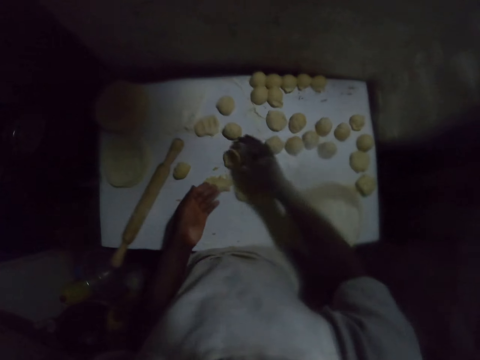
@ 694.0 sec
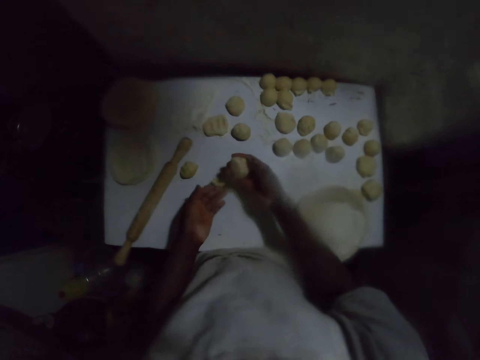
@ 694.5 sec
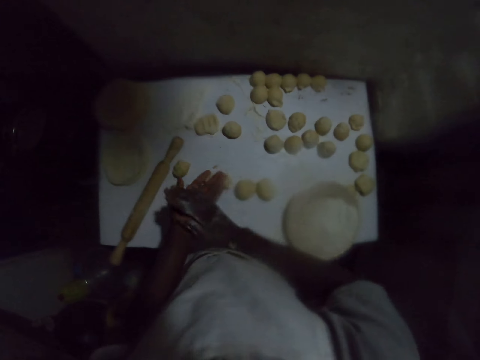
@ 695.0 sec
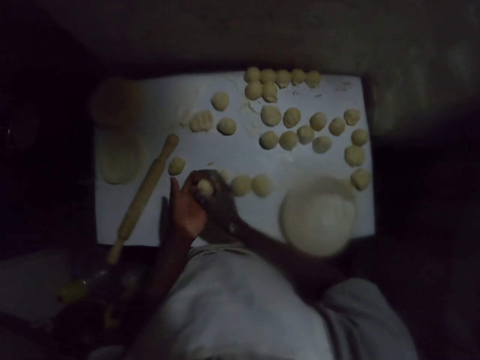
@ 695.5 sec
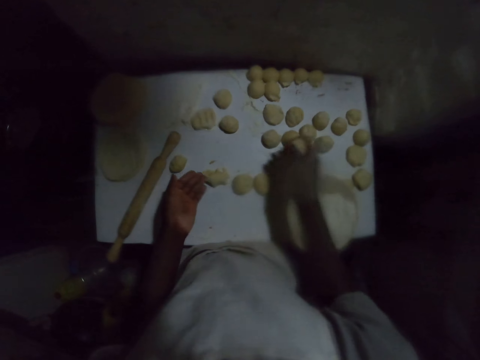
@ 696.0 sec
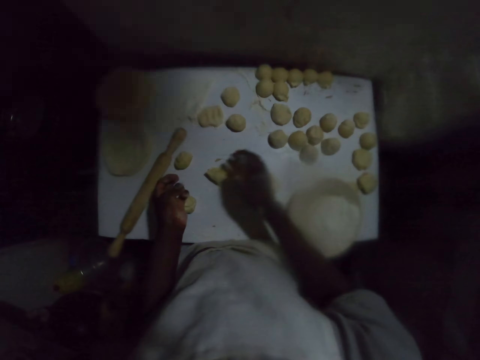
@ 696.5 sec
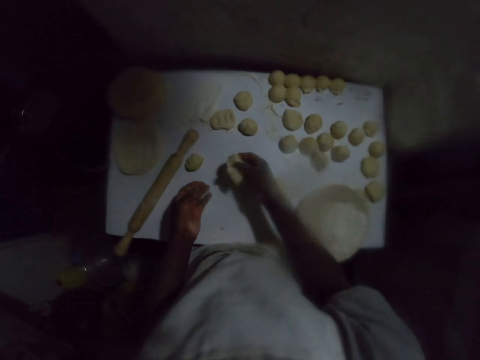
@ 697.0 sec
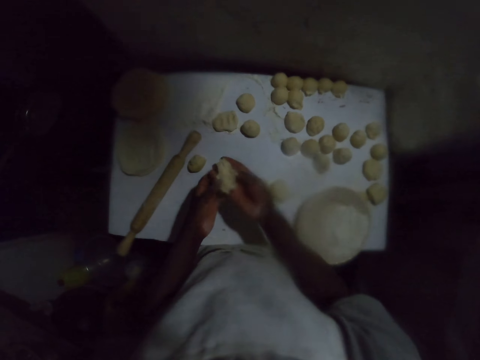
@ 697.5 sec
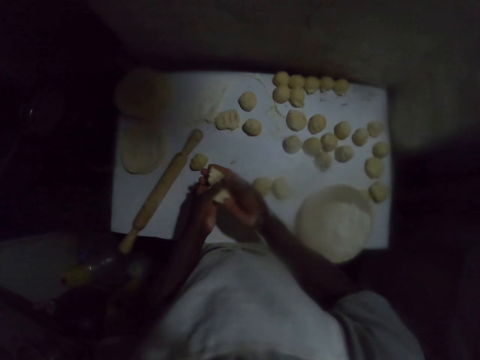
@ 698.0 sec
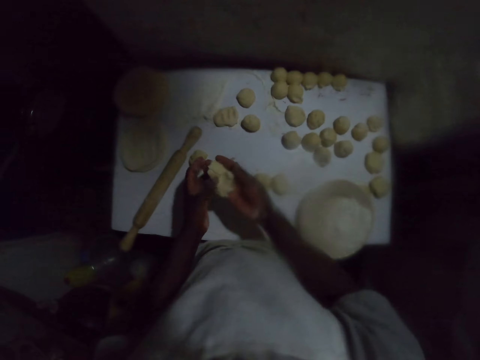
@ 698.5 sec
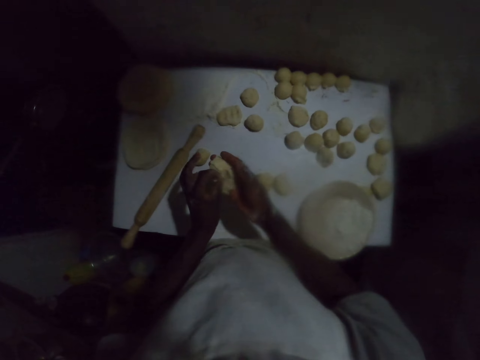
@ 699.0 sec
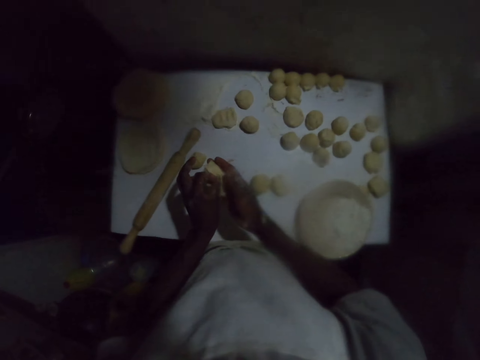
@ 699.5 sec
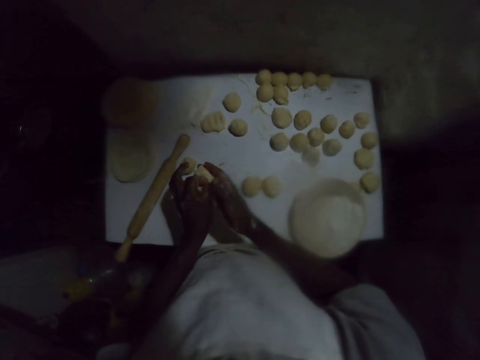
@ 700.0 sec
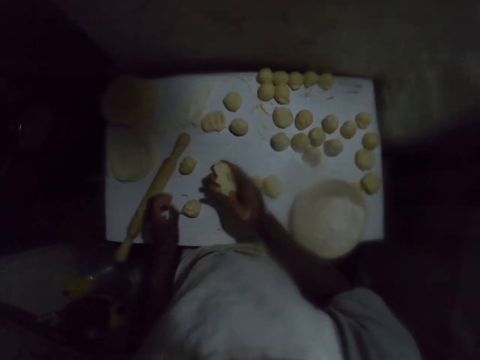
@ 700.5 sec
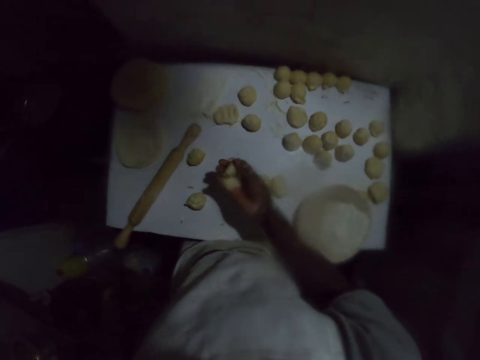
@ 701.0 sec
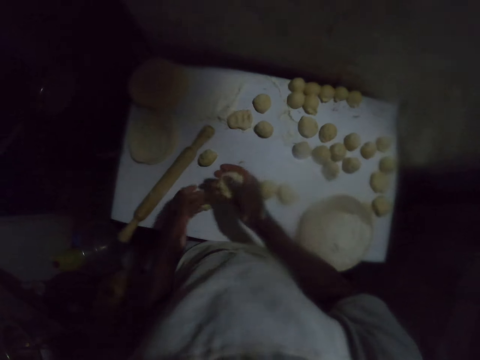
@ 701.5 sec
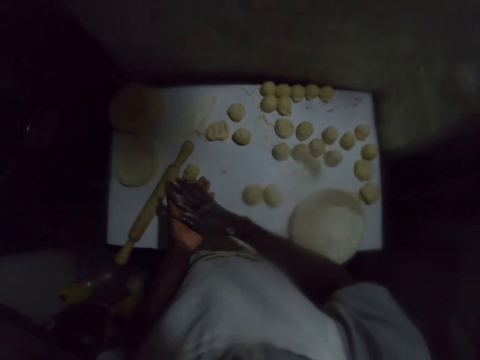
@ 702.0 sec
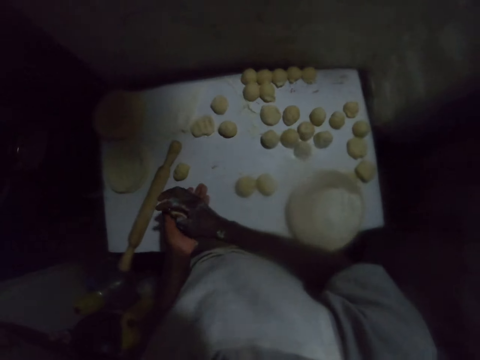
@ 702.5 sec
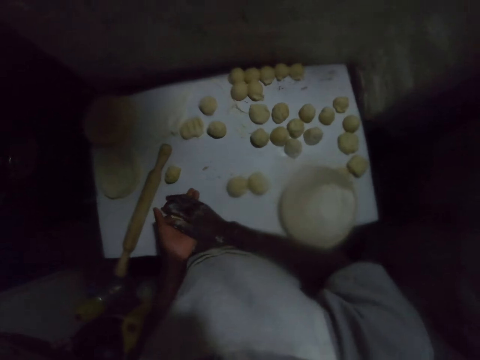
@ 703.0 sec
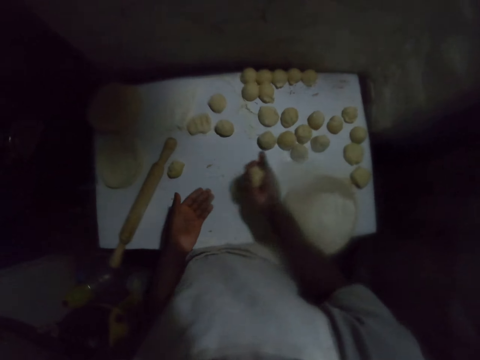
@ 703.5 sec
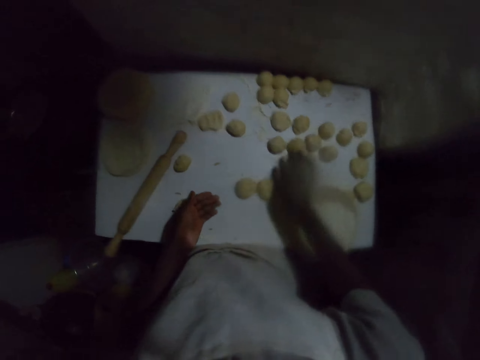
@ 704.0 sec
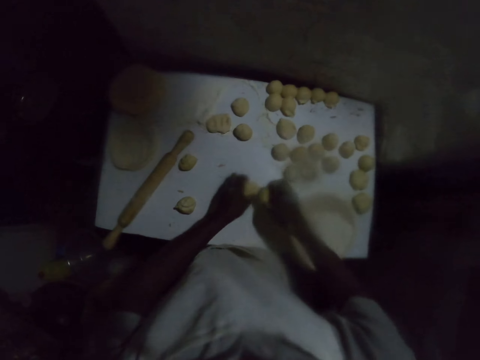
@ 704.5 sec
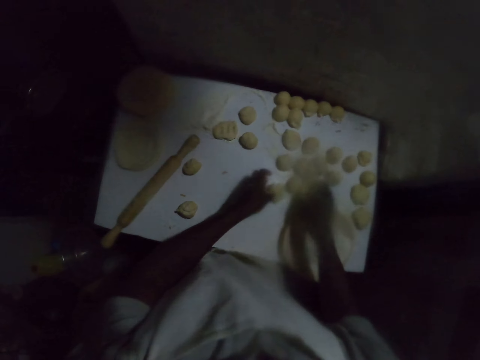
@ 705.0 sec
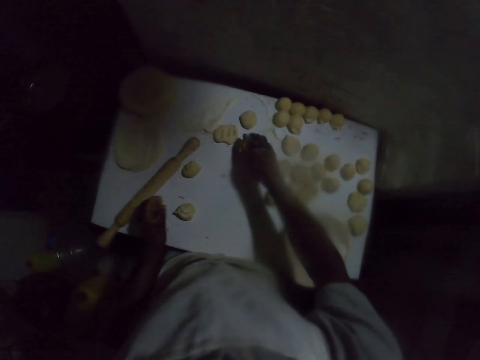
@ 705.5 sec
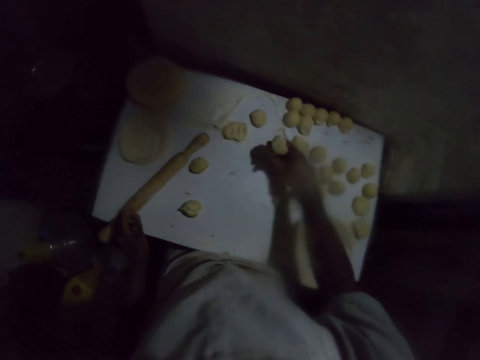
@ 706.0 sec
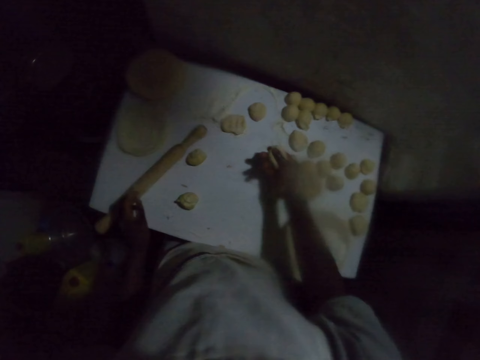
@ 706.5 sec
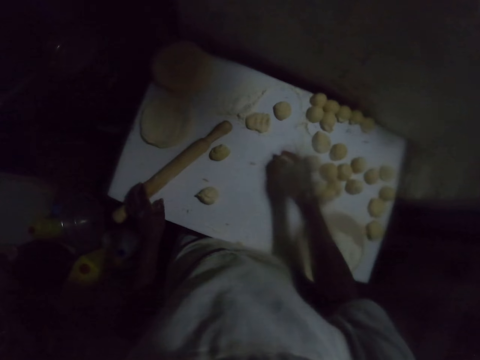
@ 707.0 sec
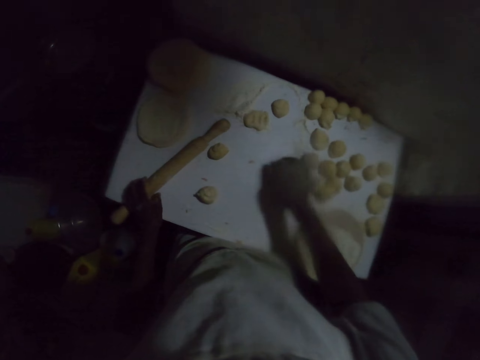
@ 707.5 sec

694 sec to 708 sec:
The camera wearer places the dough on the table. He picks up the dough from the table. He rolls the dough with his hands and shapes the dough in his hand. He places the dough on the table. He picks up the dough from the table. He looks at the dough. He removes something from the dough. He touches the dough. He throws an object on the floor. He squeezes the dough with his hands and shapes the dough in his hand. He places the dough on the table. He picks up the dough from the table. He places the dough on the table. He picks up the dough from the table. He places the dough on the table.

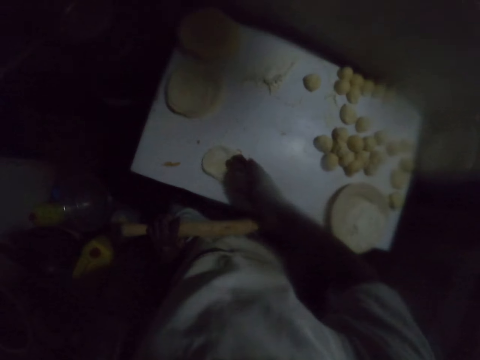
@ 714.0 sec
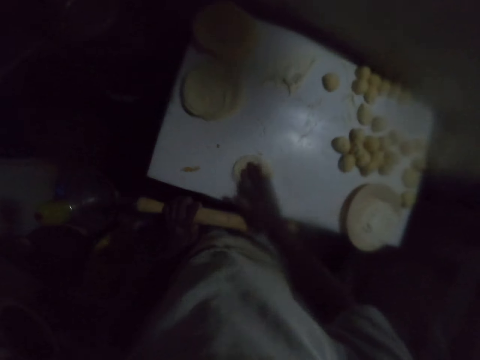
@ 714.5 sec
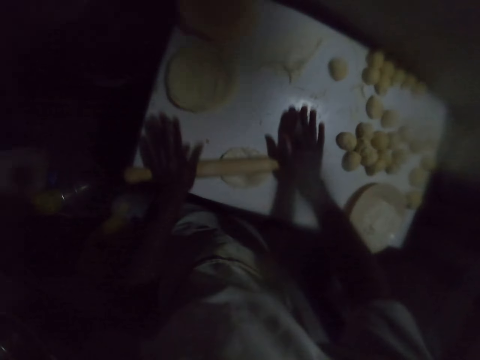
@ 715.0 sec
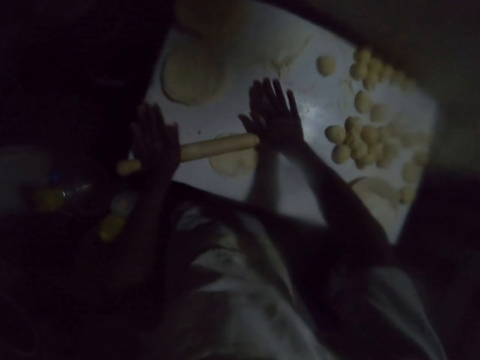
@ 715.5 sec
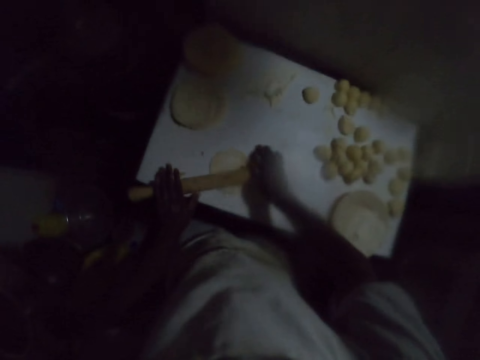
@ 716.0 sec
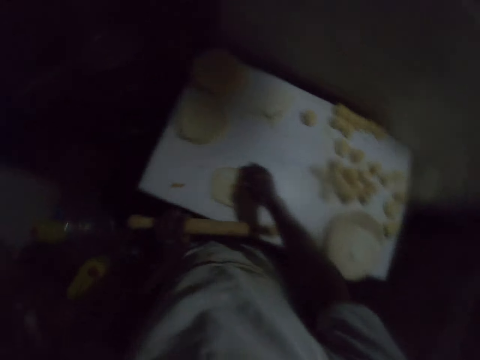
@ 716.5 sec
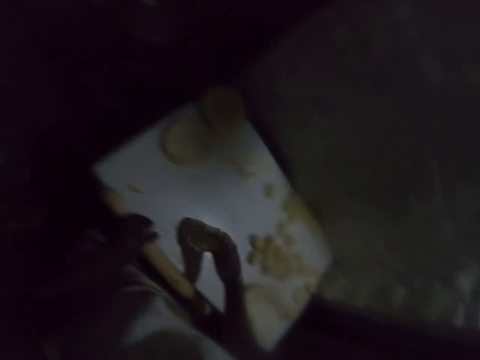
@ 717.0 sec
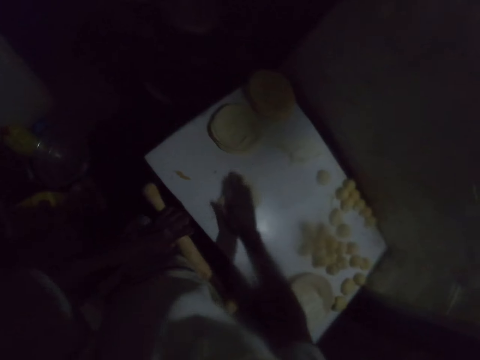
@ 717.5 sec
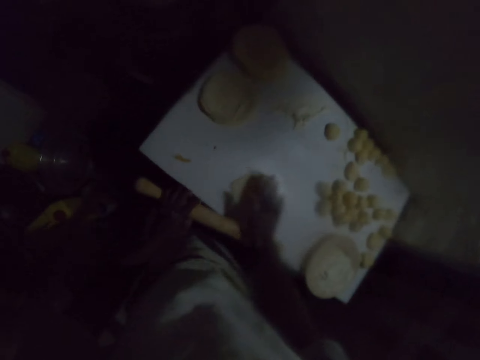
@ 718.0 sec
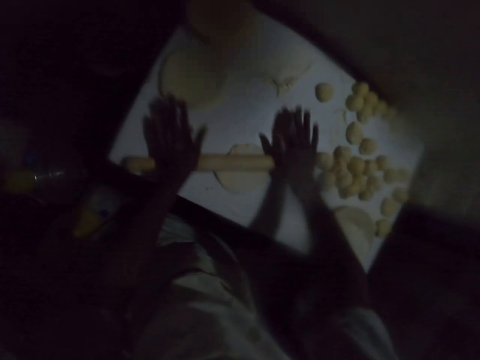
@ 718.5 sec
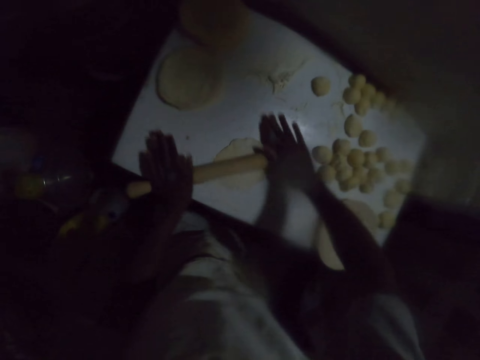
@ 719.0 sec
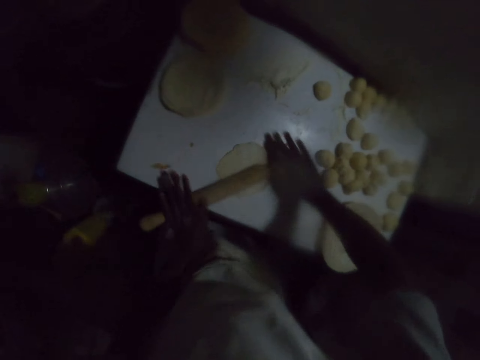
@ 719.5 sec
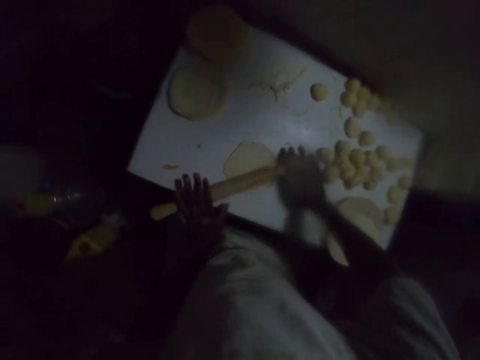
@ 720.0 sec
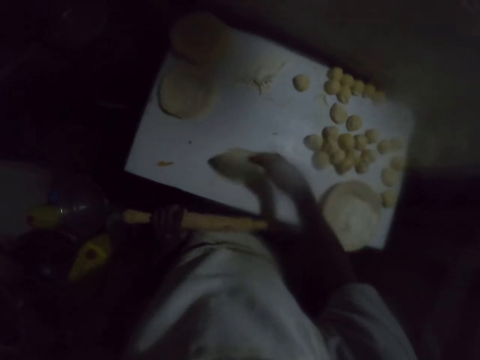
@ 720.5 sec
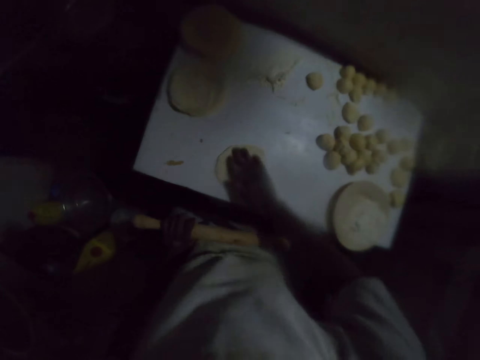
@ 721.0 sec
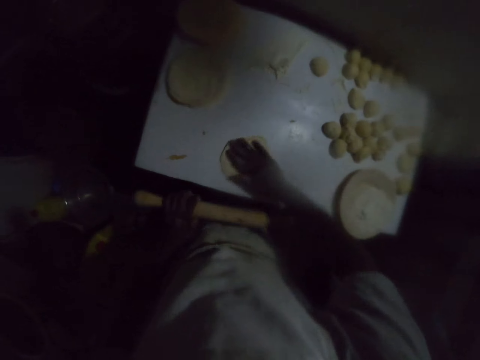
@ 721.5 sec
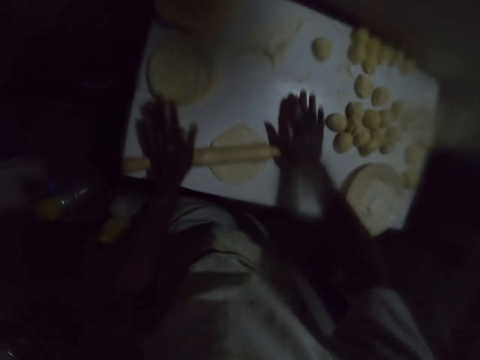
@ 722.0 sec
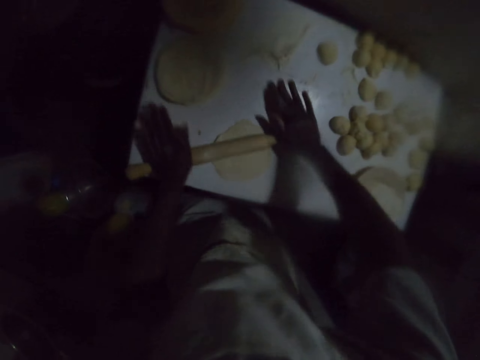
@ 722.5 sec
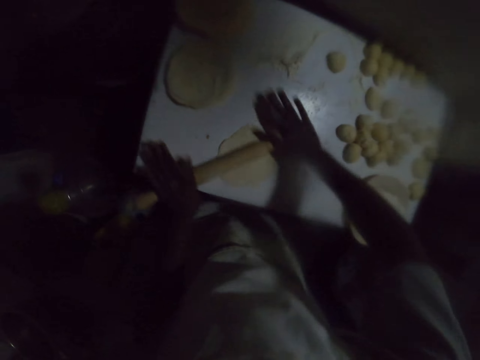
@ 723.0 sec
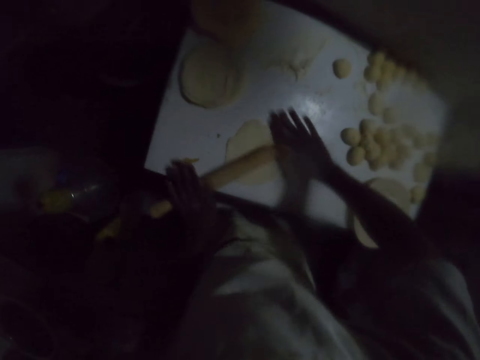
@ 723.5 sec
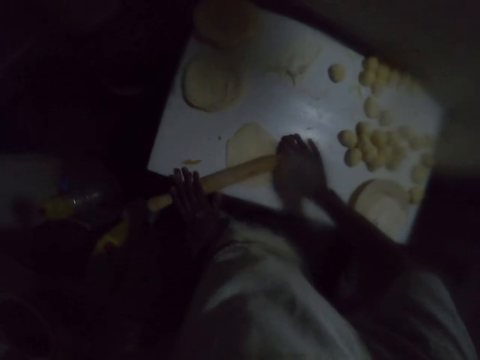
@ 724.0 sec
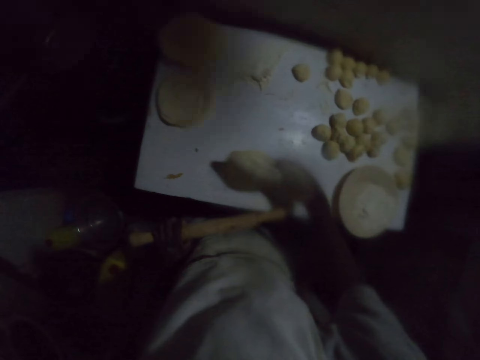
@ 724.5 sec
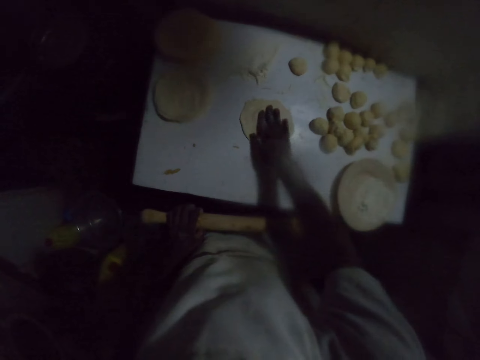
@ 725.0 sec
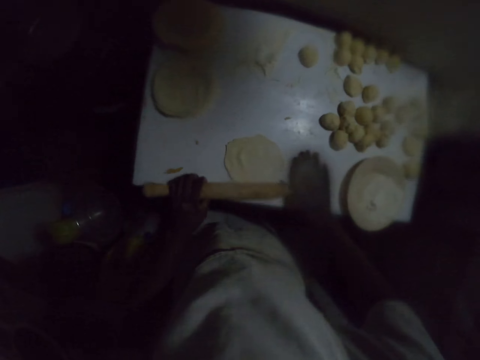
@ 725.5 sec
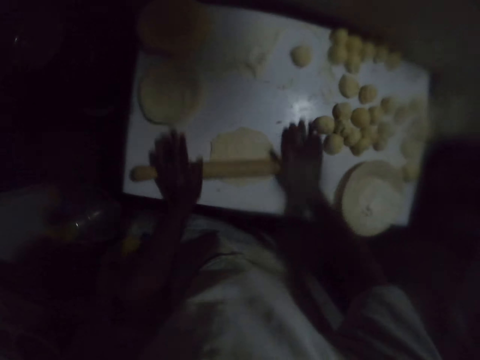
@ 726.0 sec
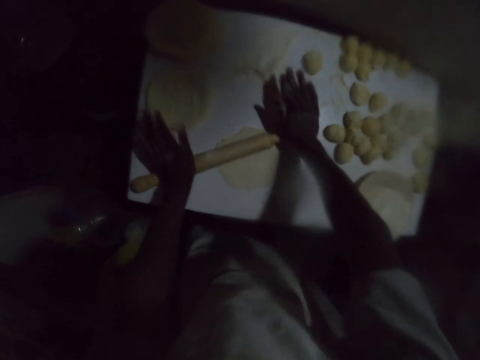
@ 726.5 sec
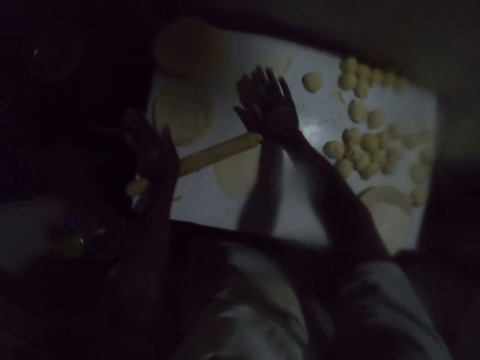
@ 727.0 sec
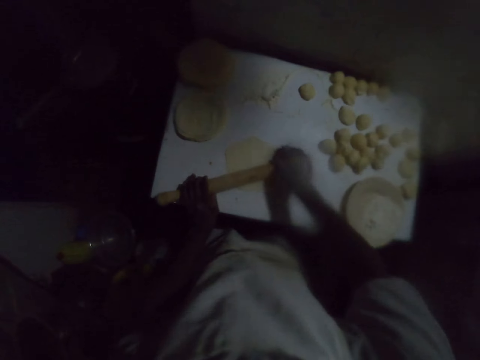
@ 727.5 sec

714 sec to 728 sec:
The camera wearer lifts the rolling pin with the left hand. He turns the dough on the table. He moves the dough with his right hand. He rolls the dough with the rolling pin and flattens the dough on the table with the rolling pin. He lifts the rolling pin with the left hand. He turns the dough on the table. He moves the dough with his right hand. He rolls the dough with the rolling pin and flattens the dough on the table with the rolling pin. He lifts the rolling pin with the left hand. He turns the dough on the table. He moves the dough with his right hand. He rolls the dough with the rolling pin and flattens the dough on the table with the rolling pin. He lifts the rolling pin with the left hand. He turns the dough on the table. He moves the dough with his right hand. He rolls the dough with the rolling pin and flattens the dough on the table with the rolling pin.
